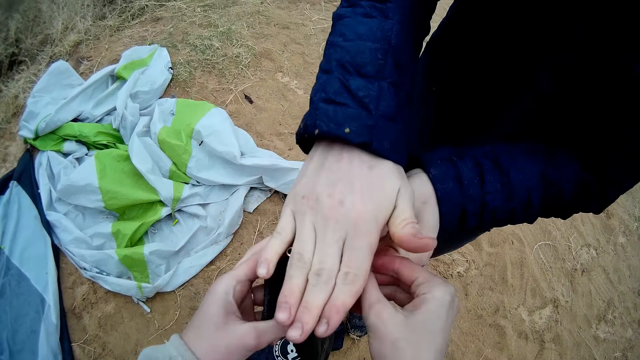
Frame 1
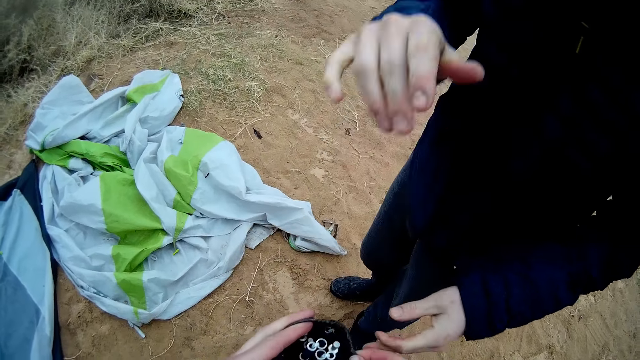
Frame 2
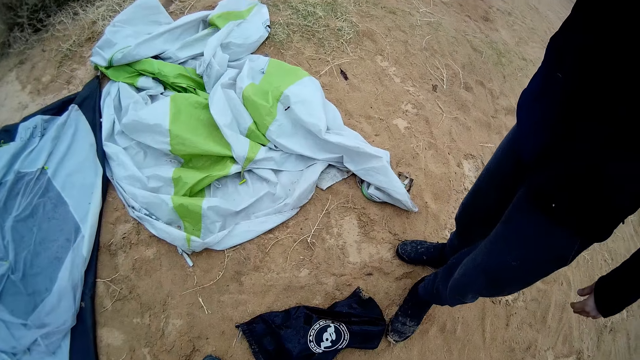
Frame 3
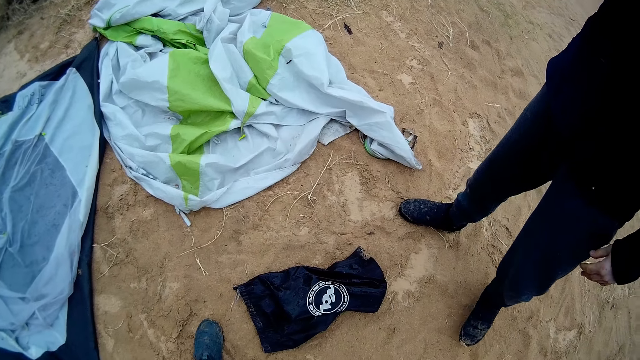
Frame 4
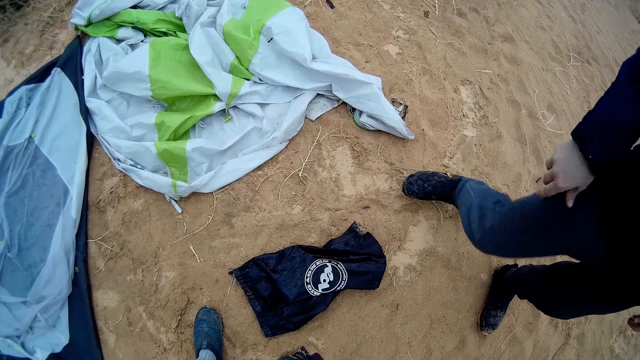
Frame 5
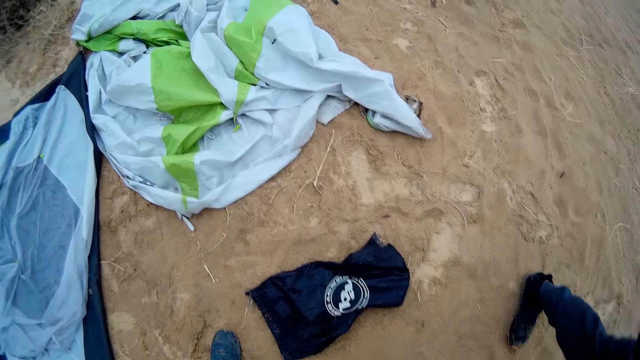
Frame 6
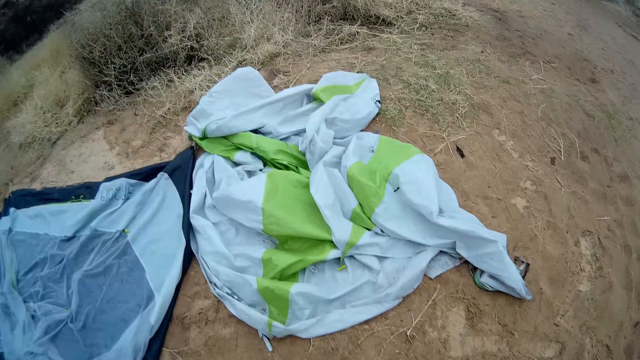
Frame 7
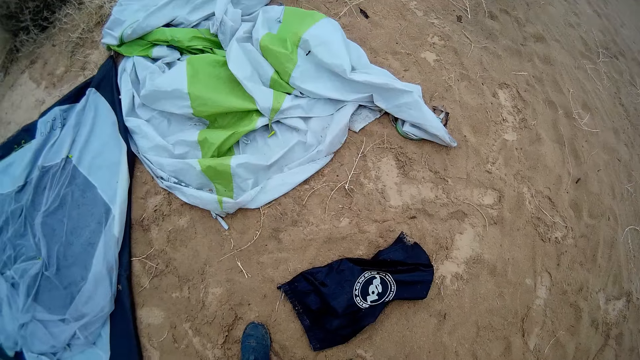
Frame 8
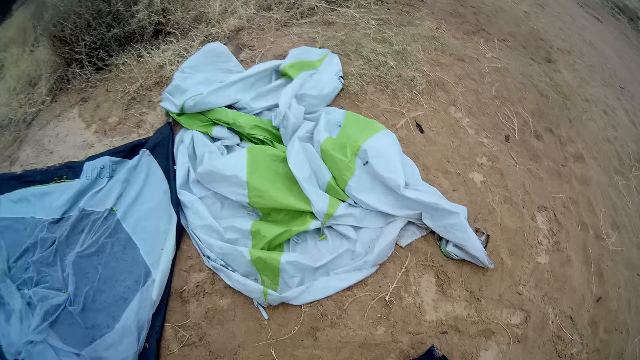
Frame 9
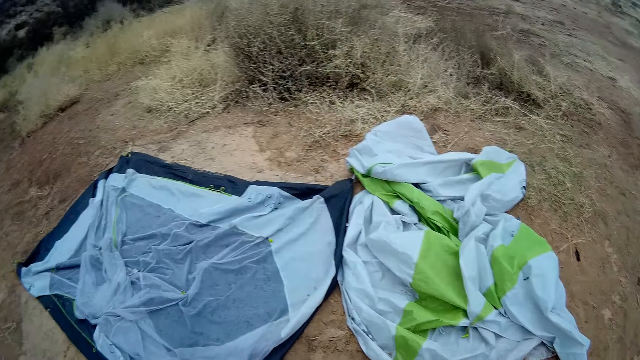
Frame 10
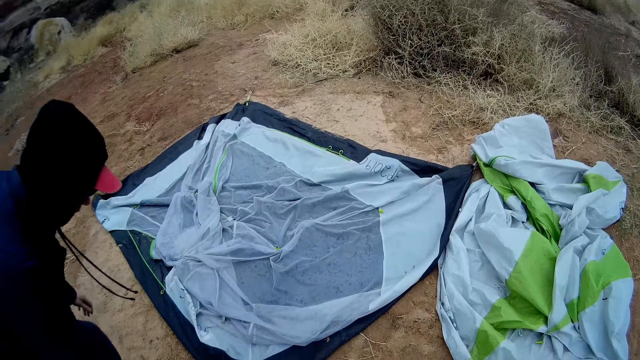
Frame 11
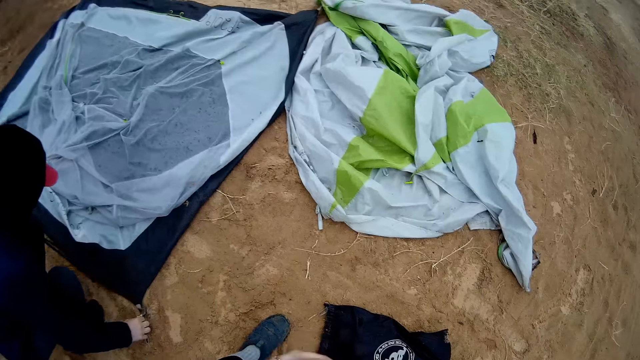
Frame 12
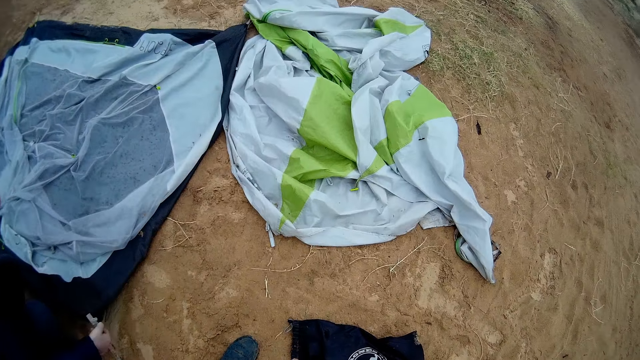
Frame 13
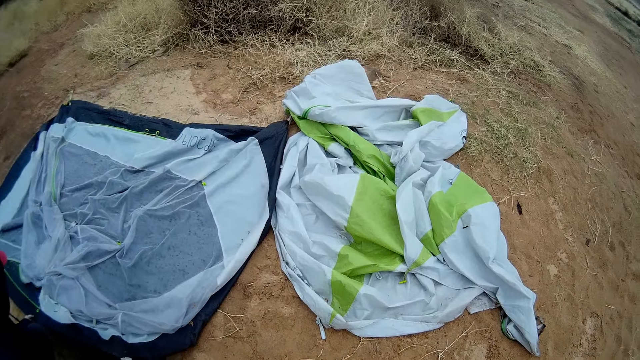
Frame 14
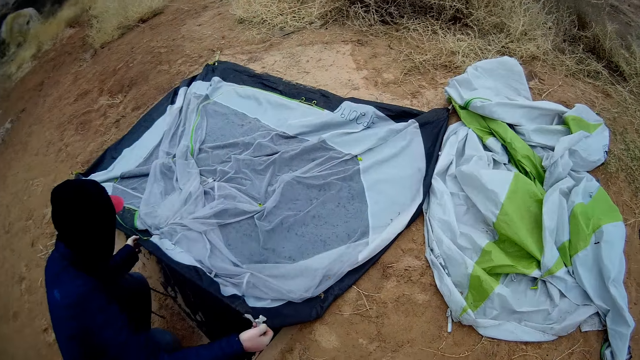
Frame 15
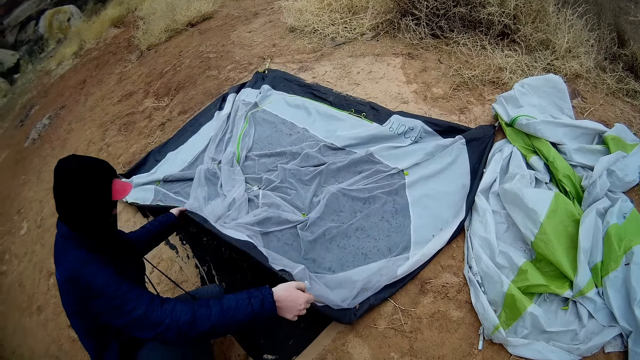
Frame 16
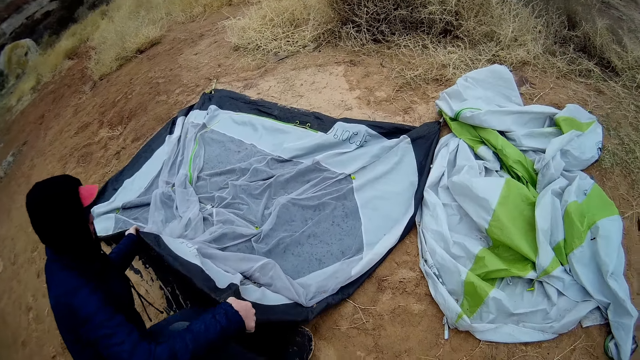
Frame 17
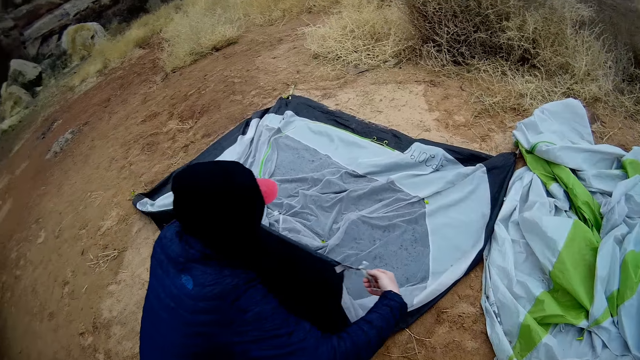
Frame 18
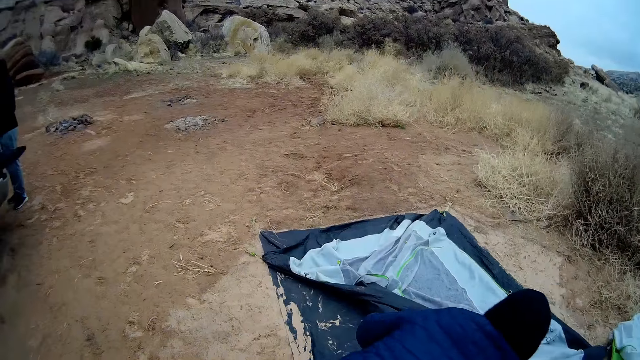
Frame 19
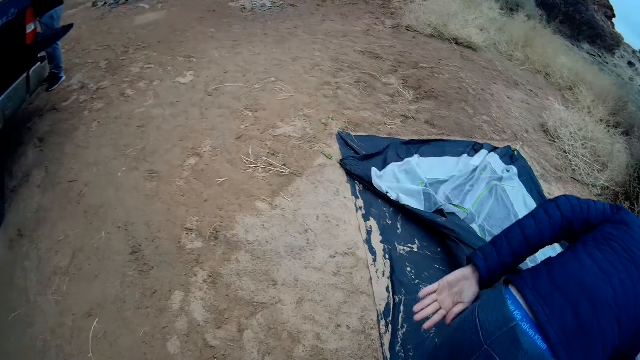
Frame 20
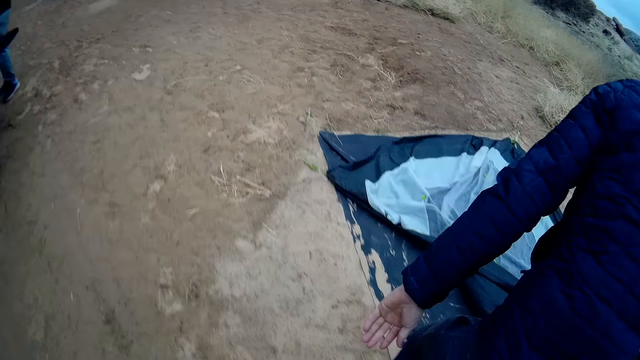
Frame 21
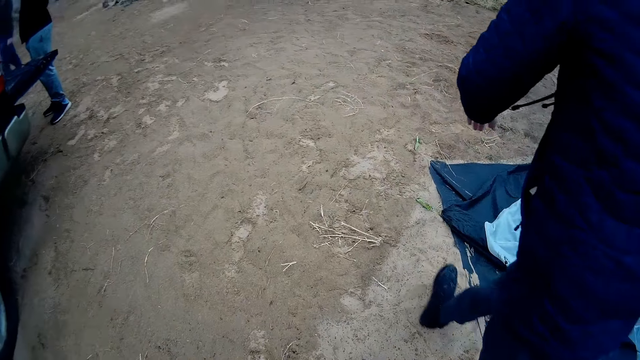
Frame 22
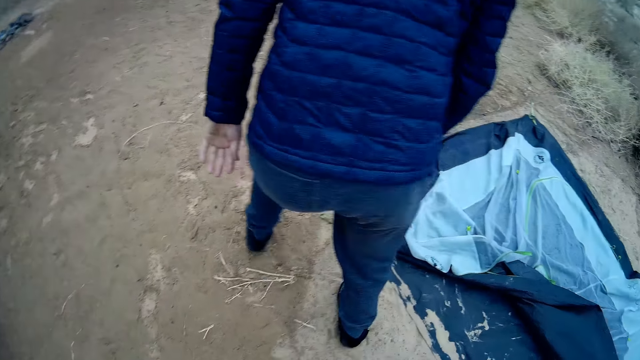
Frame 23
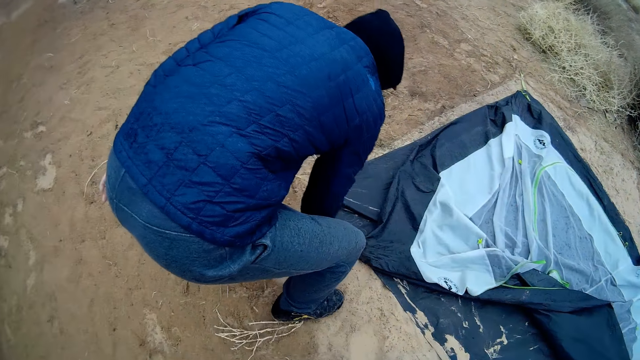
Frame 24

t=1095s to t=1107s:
A man puts the tent rods in the bag. Another man moves a left leg. The camera wearer stares at the bag. The other man walks away from the camera wearer. The camera wearer stares at the tent fabric. They stare around. The other man squats on the ground. The camera wearer stares at the other man. The other man grabs the net on the ground and folds the net on the ground with both hands. The camera wearer walks towards the other man.

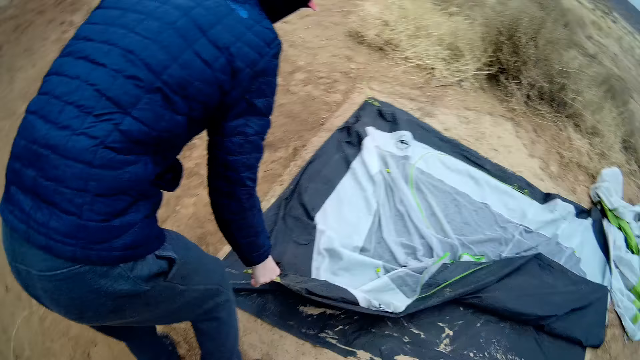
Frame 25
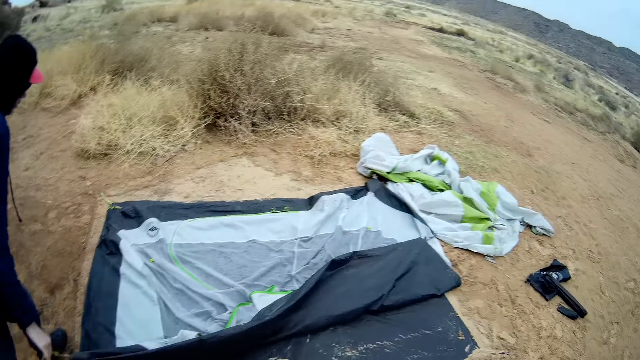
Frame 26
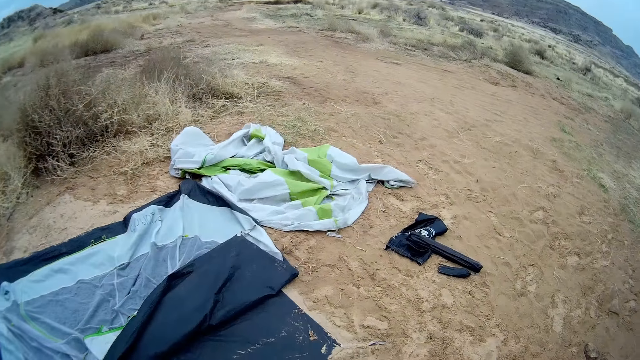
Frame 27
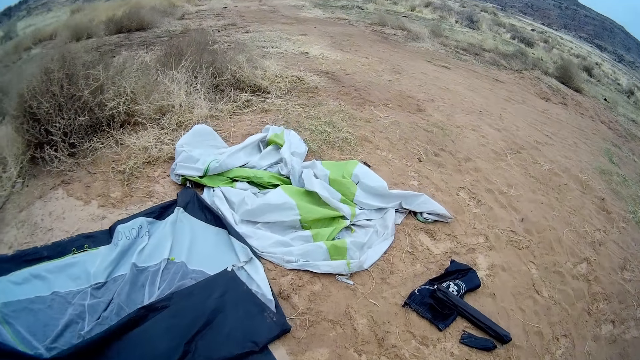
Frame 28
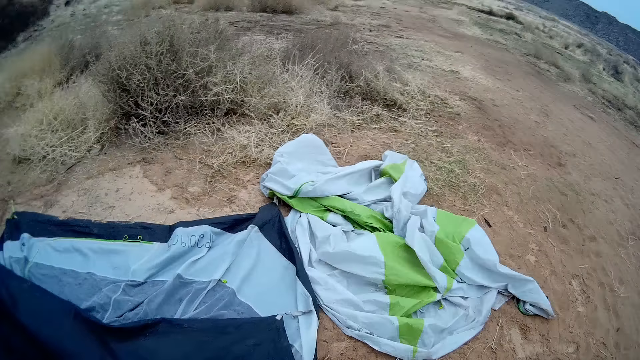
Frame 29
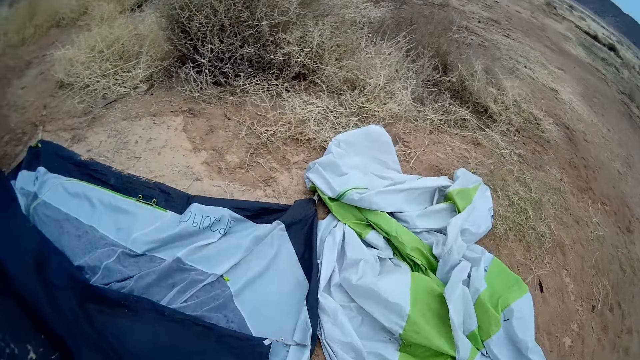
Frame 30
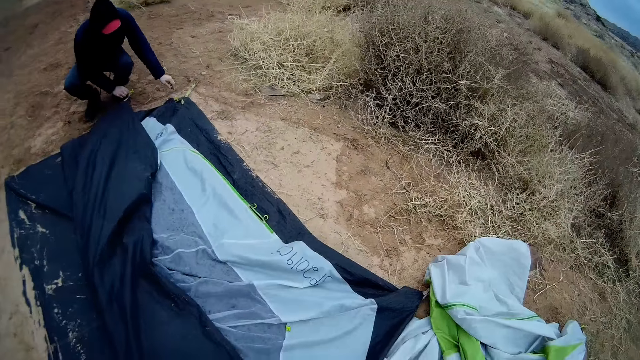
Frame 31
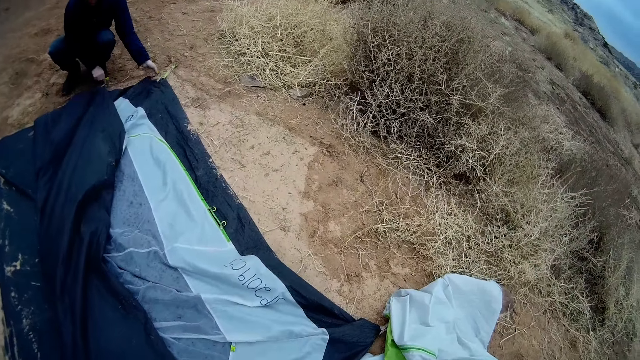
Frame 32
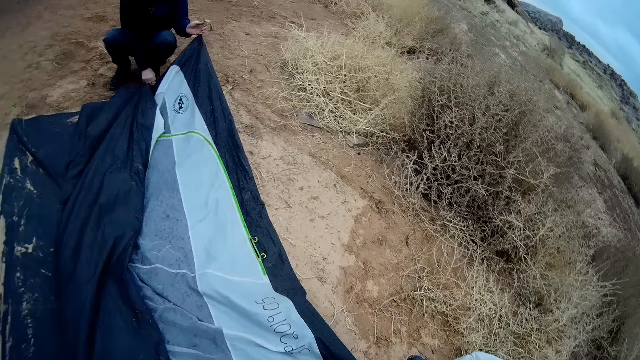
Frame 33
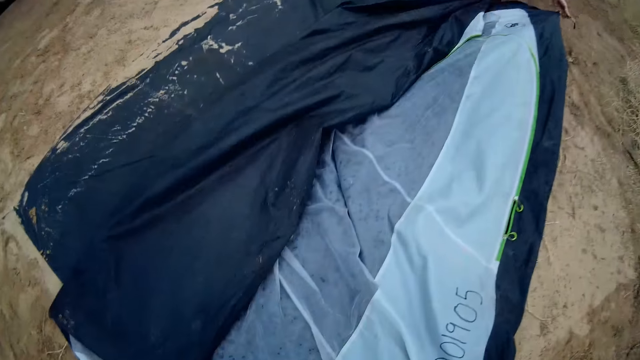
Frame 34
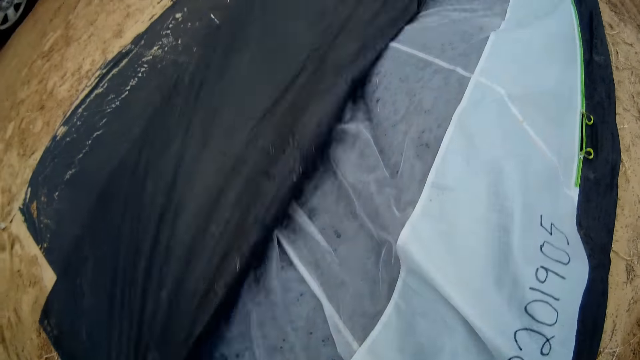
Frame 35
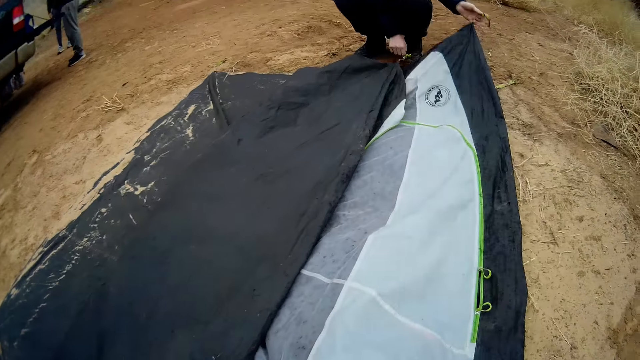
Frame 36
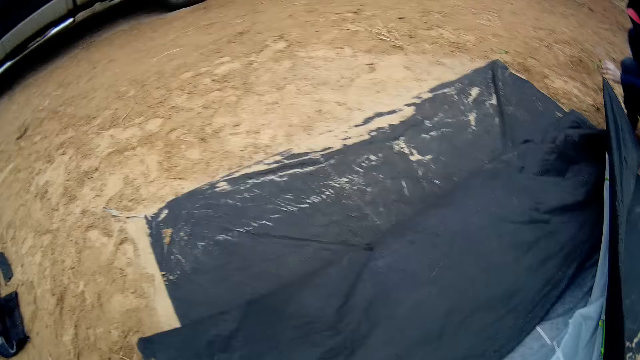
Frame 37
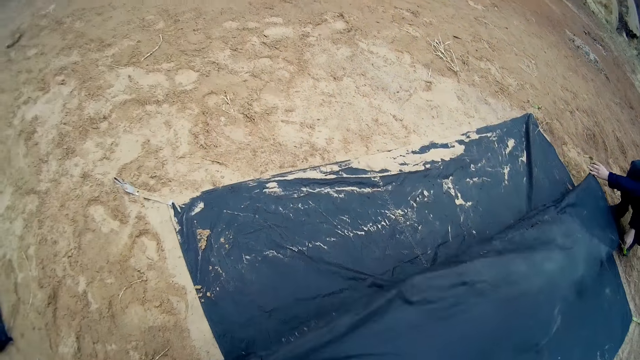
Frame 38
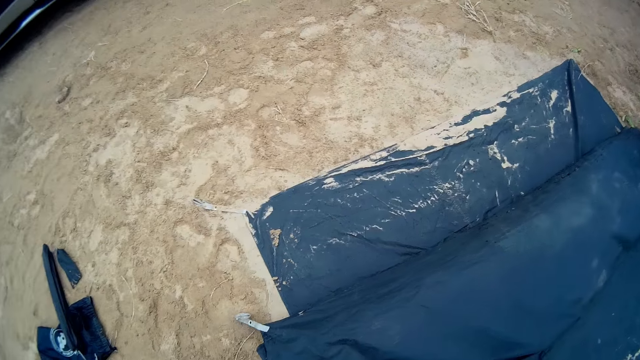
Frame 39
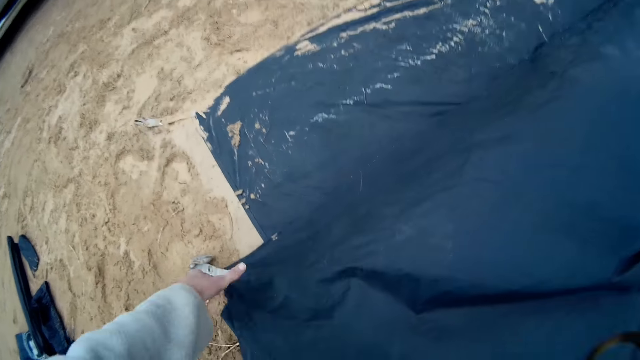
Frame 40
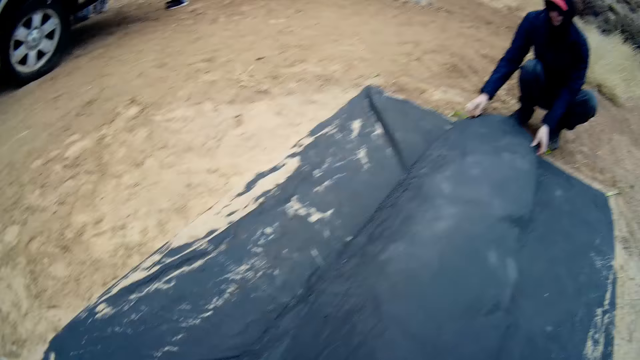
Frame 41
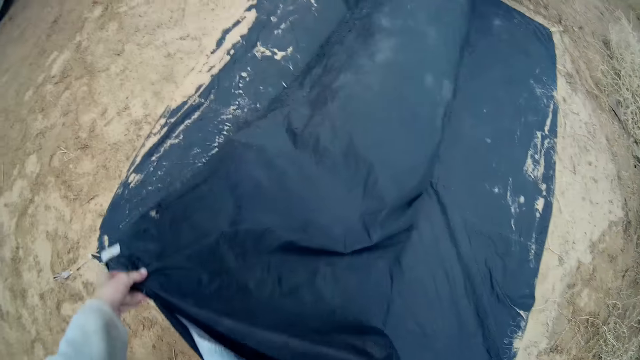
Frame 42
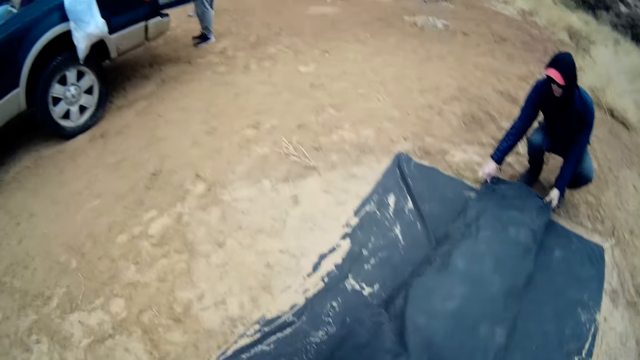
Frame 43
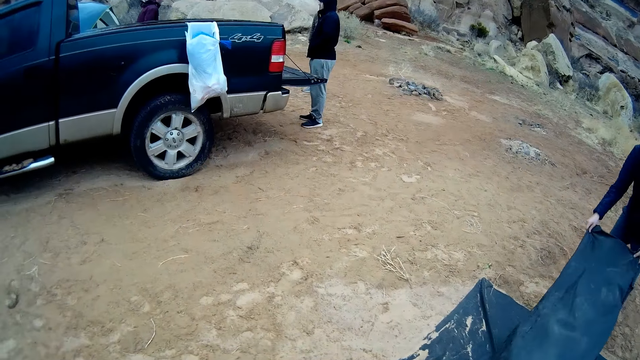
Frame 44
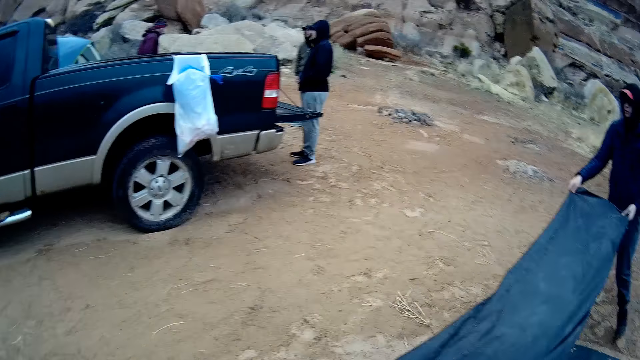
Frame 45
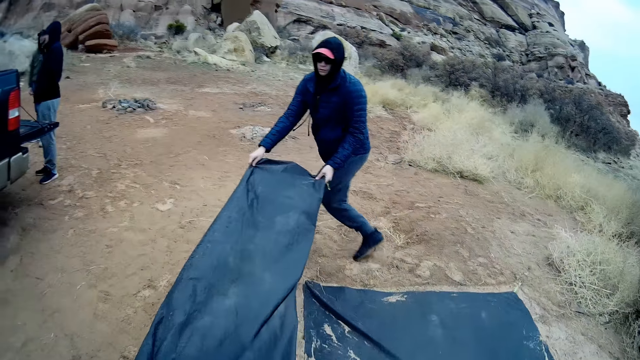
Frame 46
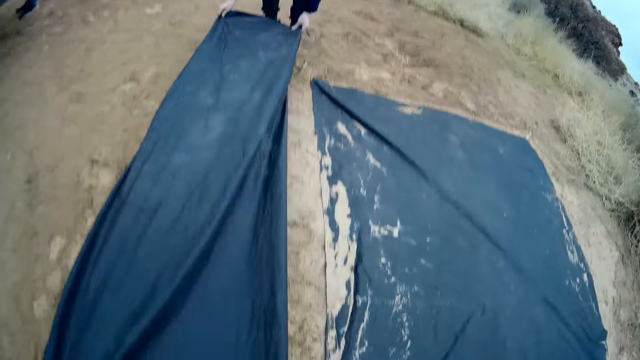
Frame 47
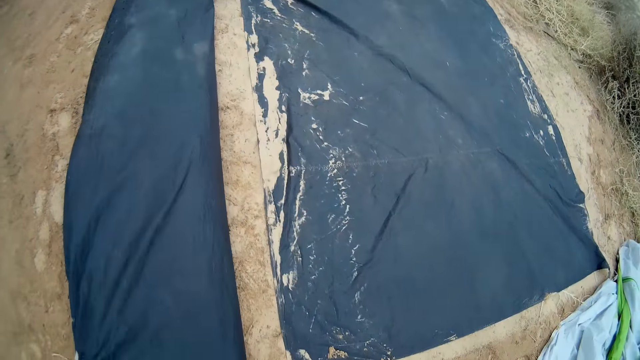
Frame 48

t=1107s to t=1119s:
The camera wearer stares at the tent fabric or net. They fold the tent fabric together with a man on the ground. They pick up the tent fabric together with the man from the ground. They move the net with the man. They place the tent fabric on the ground together with the man.
